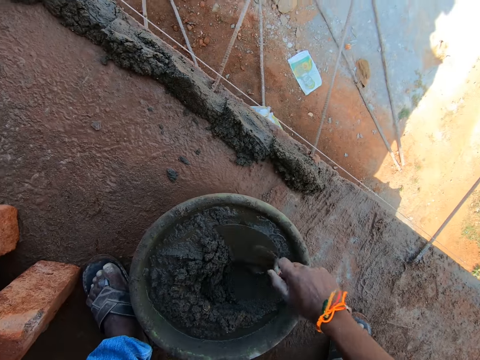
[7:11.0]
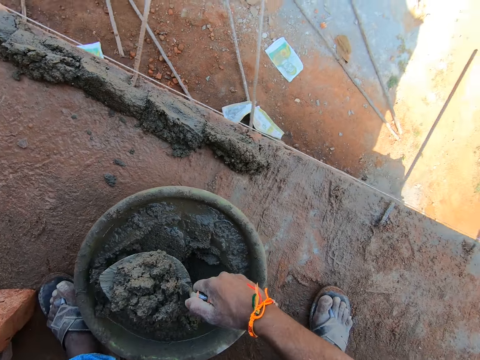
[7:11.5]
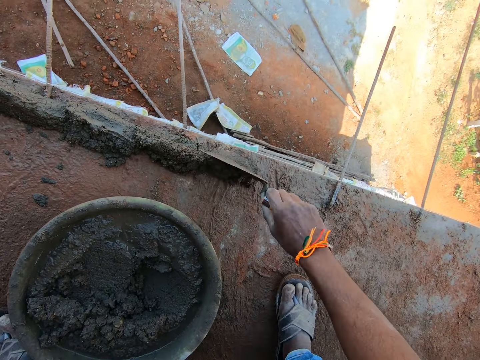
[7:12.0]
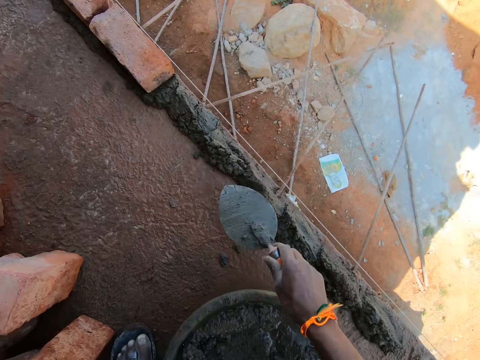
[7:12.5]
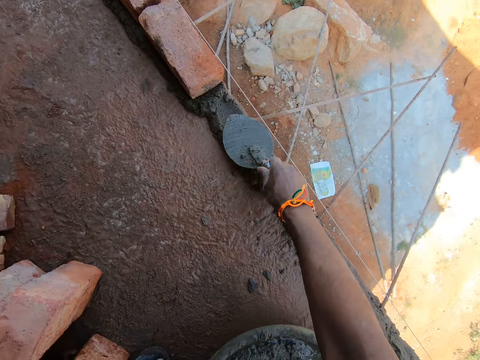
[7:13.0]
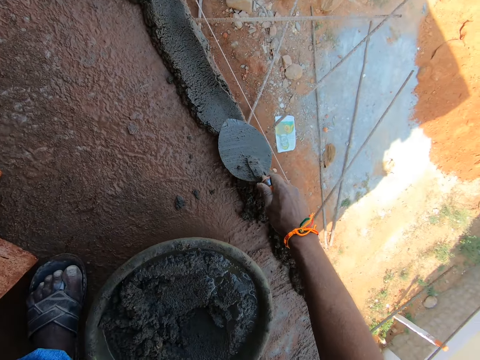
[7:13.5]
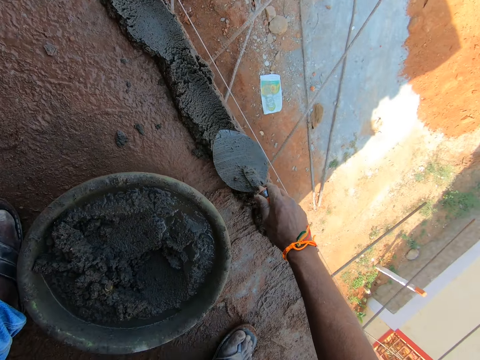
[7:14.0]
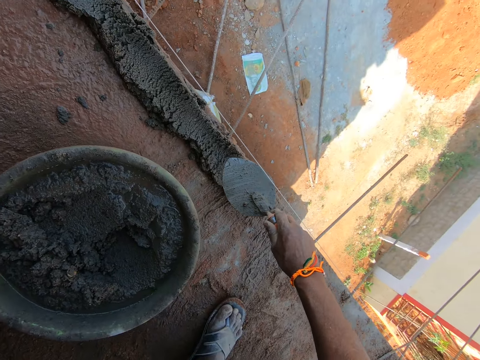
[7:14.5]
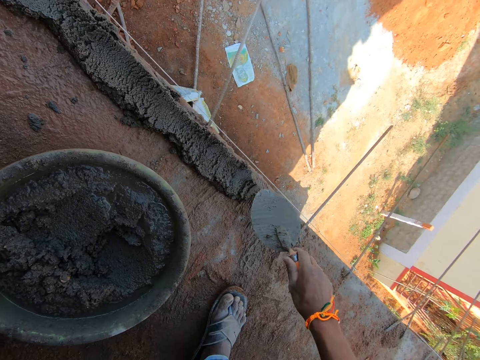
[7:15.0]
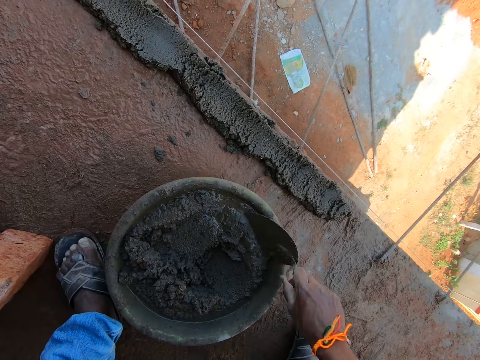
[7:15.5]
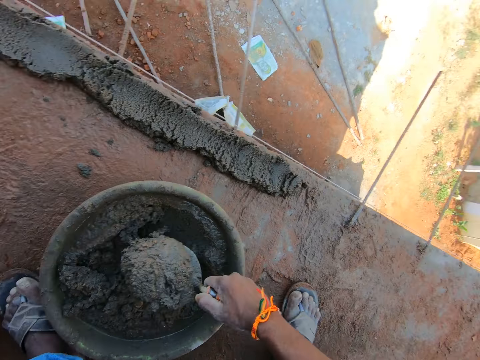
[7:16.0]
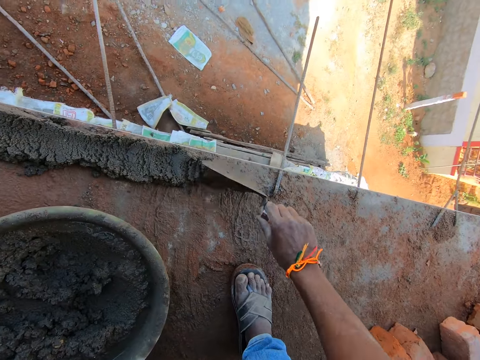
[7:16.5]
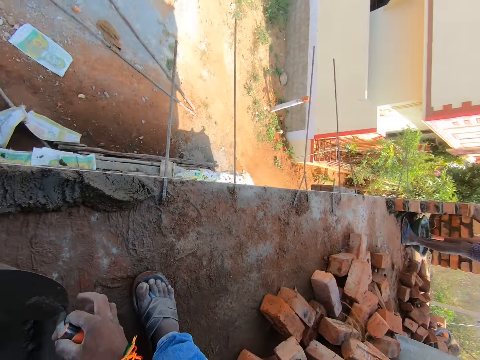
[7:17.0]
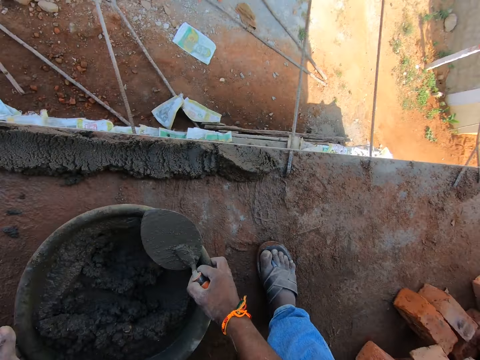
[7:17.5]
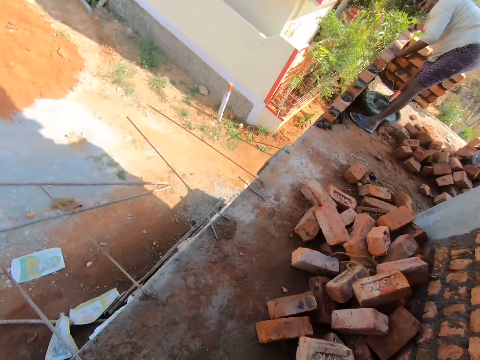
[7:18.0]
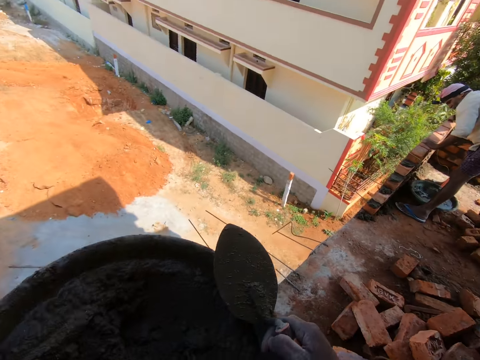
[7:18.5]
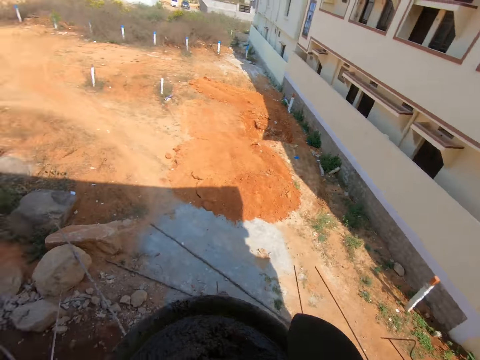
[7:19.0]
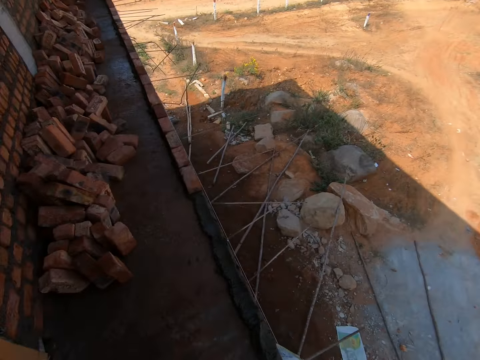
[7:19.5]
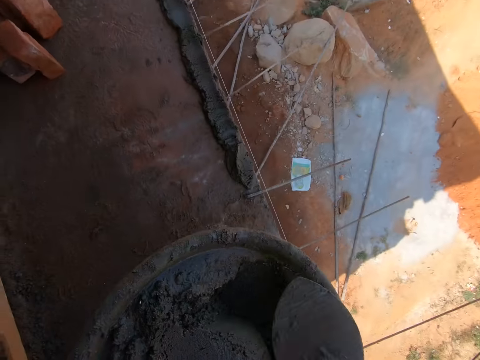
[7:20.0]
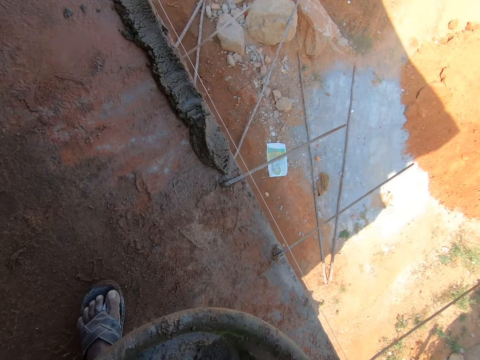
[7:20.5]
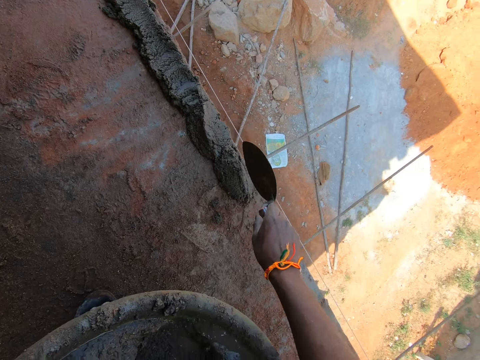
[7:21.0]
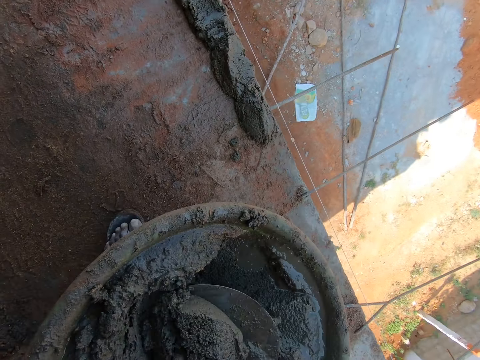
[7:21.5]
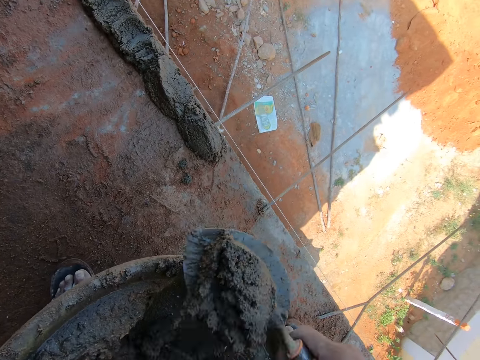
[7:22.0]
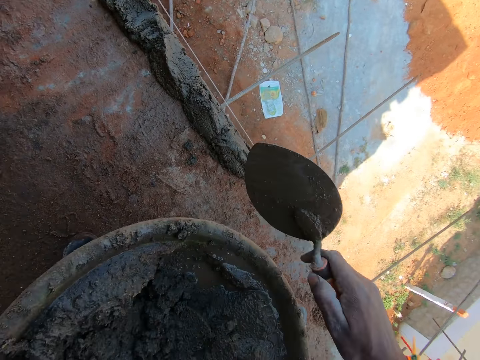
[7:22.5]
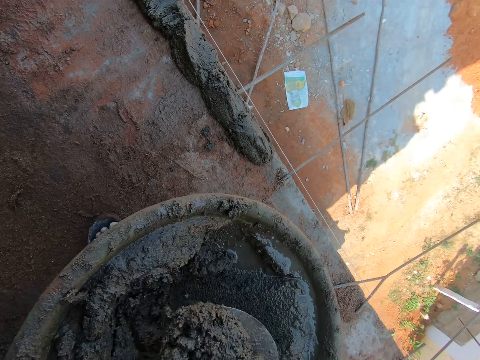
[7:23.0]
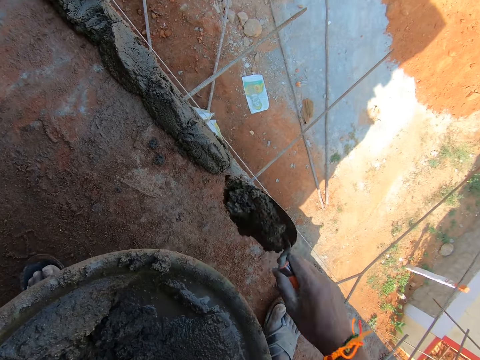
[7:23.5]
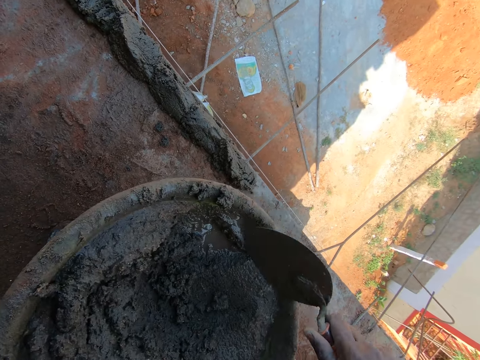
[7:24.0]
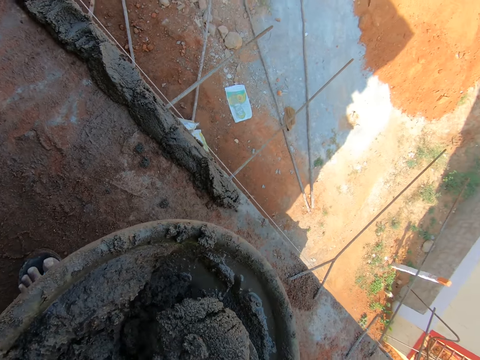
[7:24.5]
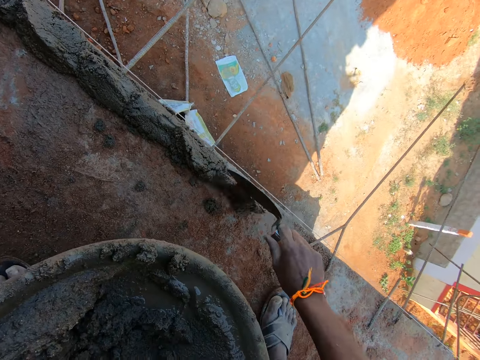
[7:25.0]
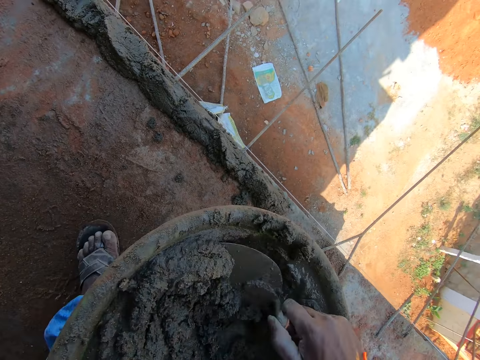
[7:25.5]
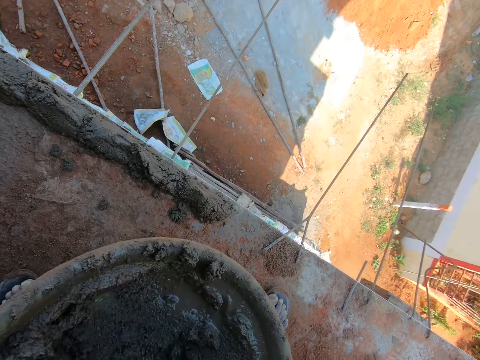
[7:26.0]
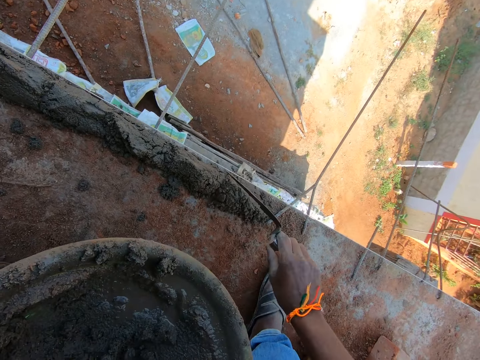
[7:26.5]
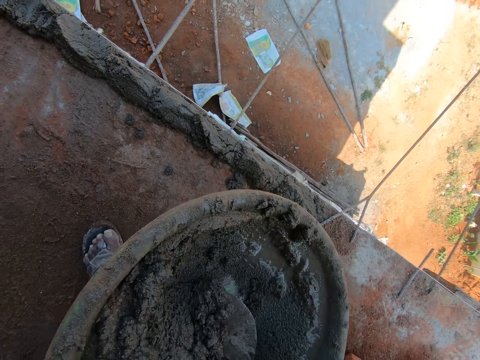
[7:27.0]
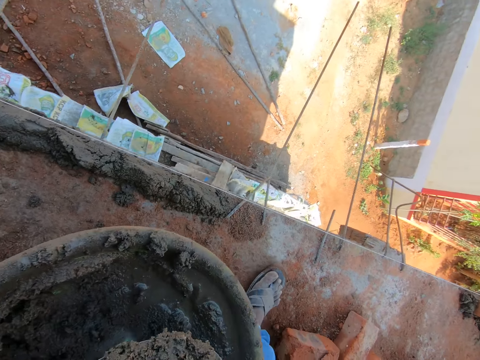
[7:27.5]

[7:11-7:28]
The camera wearer spreads the cement or sand on the floor. They scoop the sand and pour the sand on the floor. They carry the basin of cement. They scoop the sand and pour the sand on the floor. They scoop the sand and pour the sand on the floor.

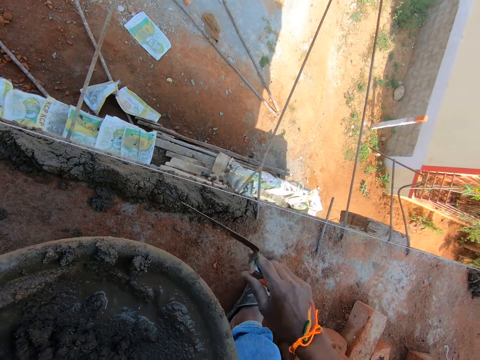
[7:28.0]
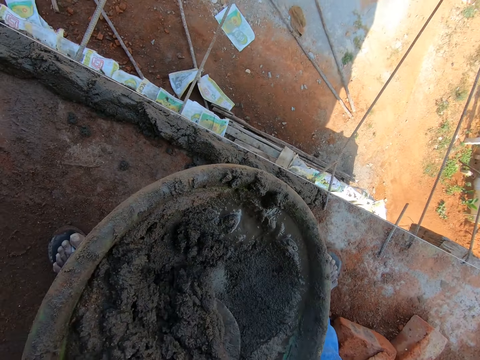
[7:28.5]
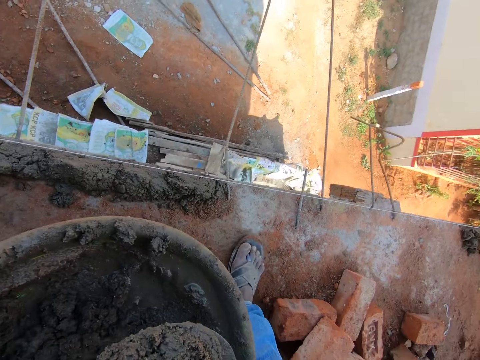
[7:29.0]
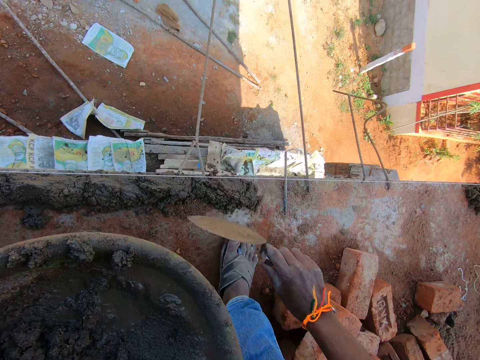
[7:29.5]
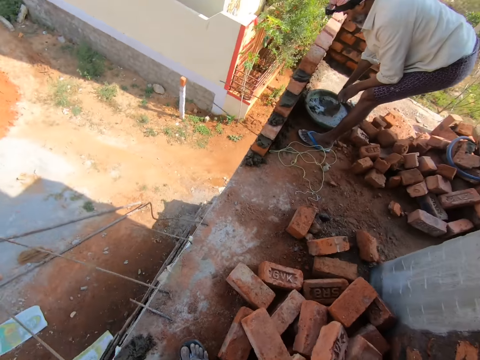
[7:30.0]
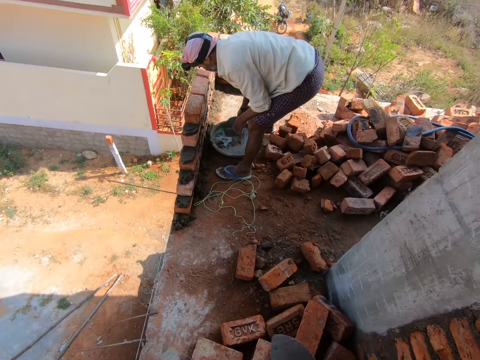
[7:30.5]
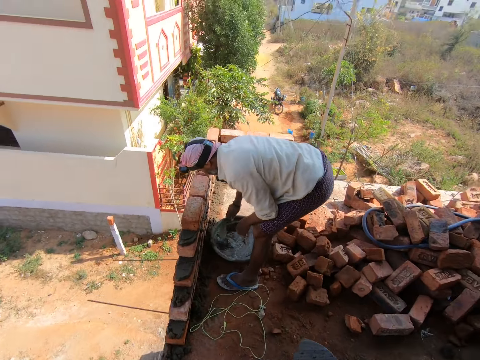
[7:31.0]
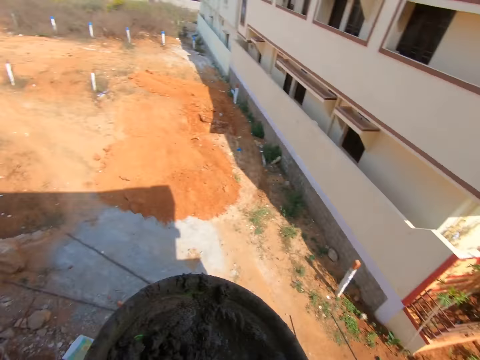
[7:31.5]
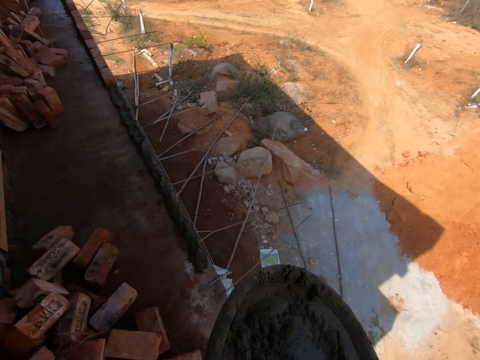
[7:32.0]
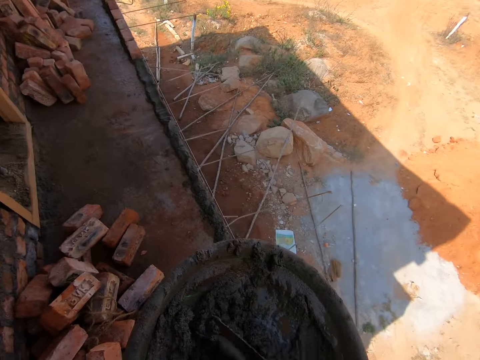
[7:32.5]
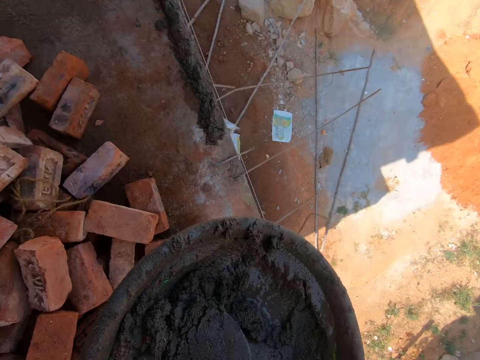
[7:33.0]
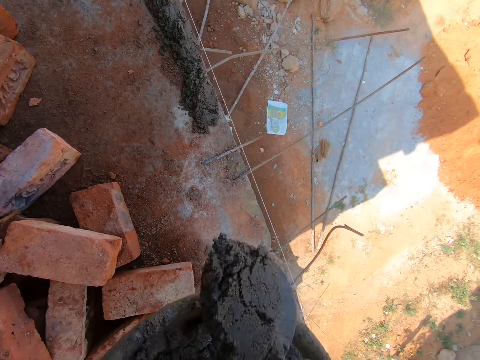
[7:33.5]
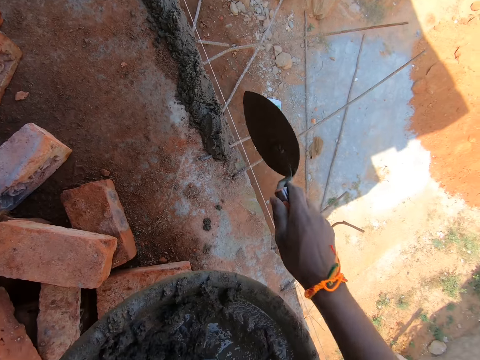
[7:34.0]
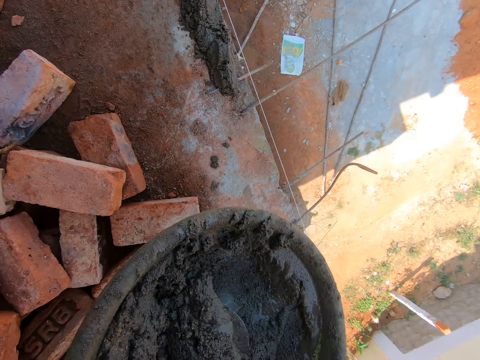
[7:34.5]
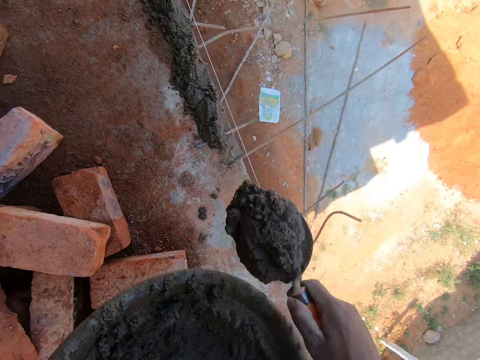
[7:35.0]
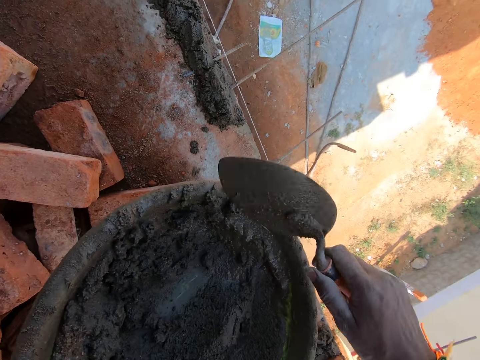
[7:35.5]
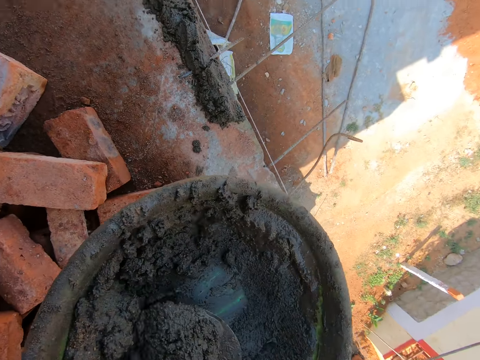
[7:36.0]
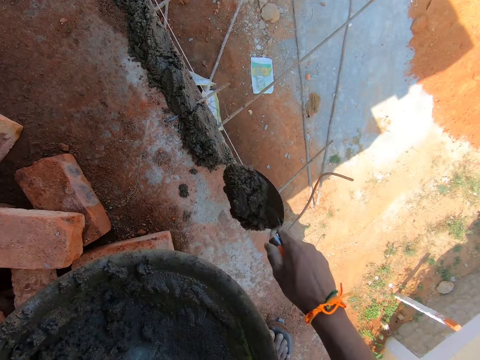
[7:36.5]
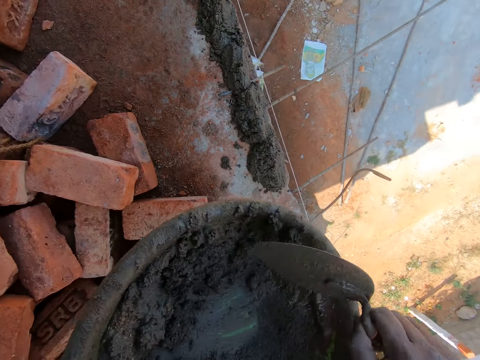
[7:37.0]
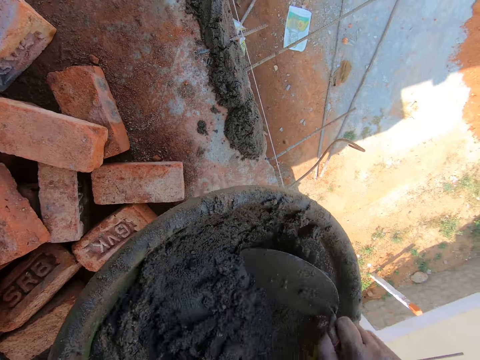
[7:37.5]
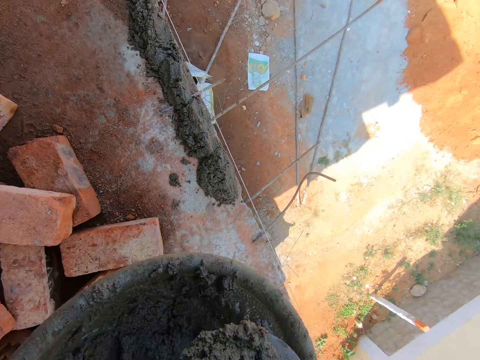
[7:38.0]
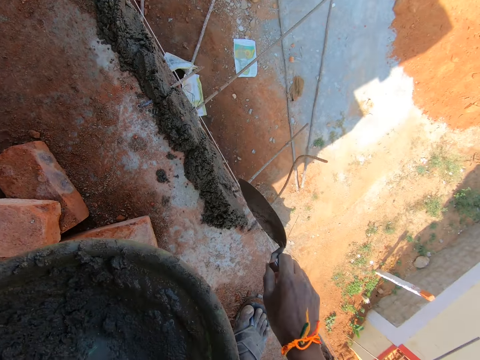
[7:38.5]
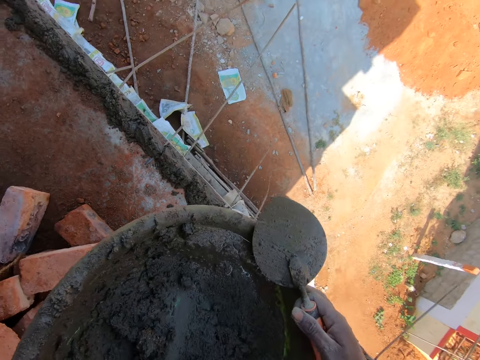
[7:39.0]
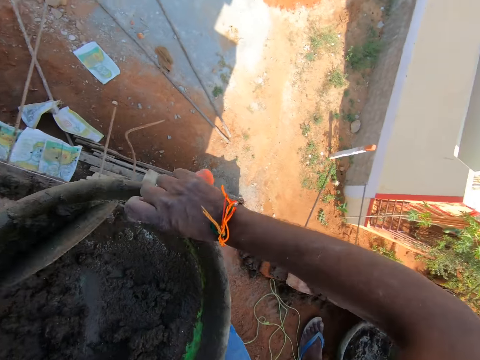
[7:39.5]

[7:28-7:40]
The camera wearer scoops sand. They look around. They scoop the sand and pour the sand on the floor. They scoop the sand and pour the sand on the floor.
